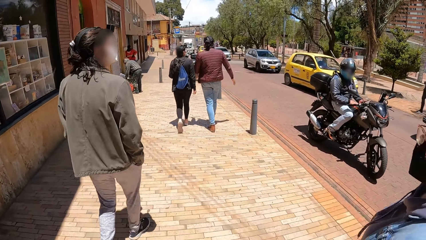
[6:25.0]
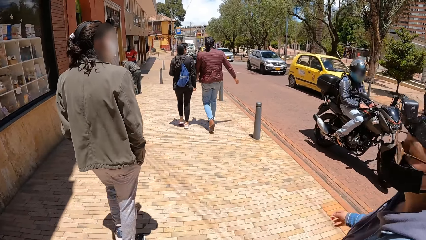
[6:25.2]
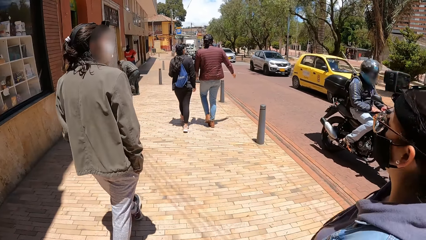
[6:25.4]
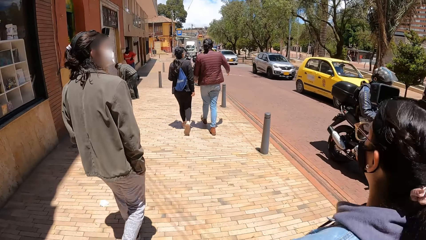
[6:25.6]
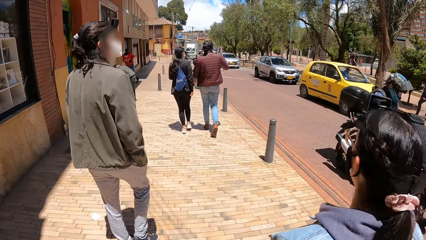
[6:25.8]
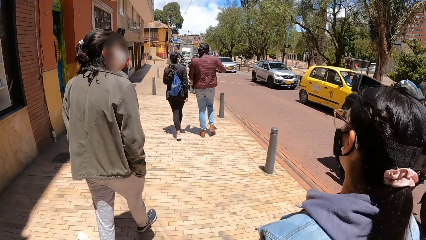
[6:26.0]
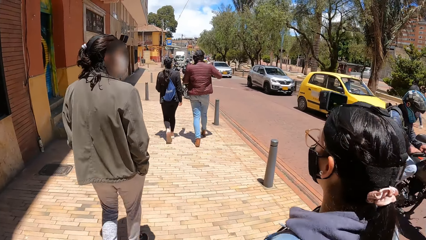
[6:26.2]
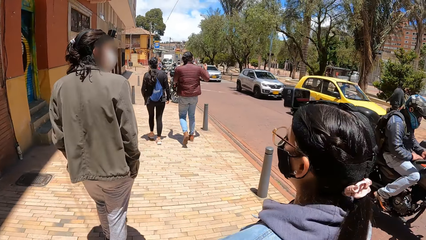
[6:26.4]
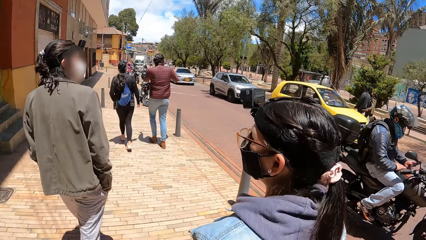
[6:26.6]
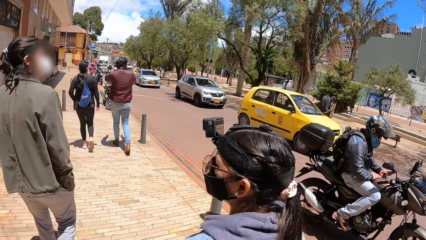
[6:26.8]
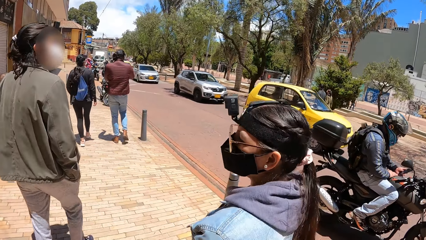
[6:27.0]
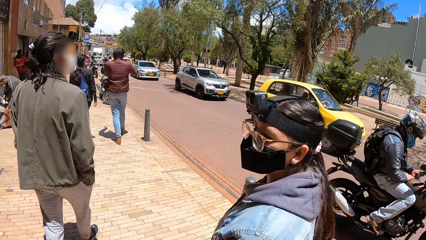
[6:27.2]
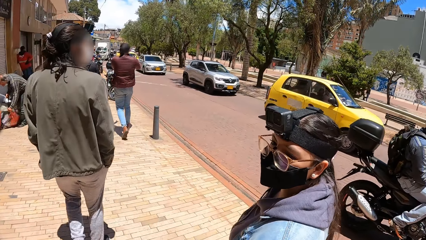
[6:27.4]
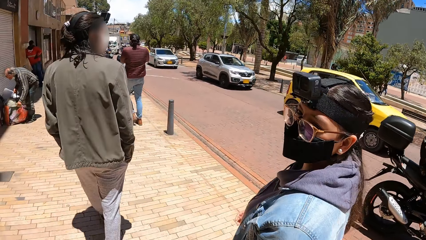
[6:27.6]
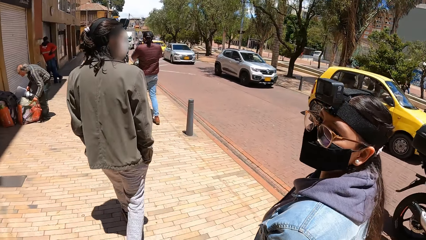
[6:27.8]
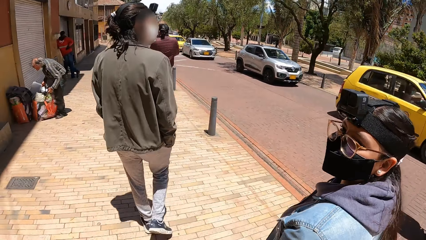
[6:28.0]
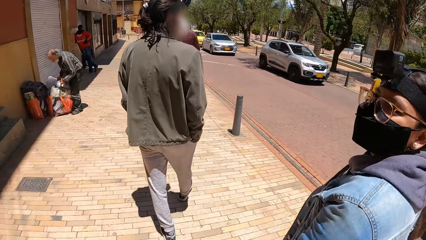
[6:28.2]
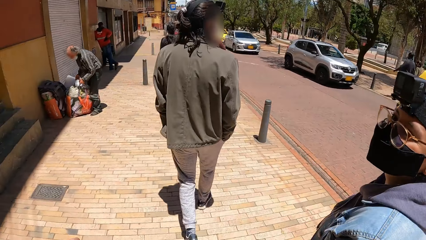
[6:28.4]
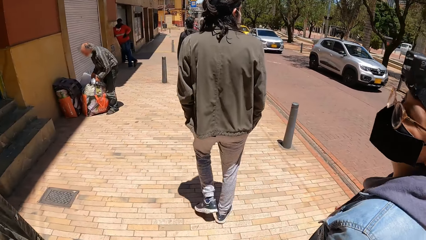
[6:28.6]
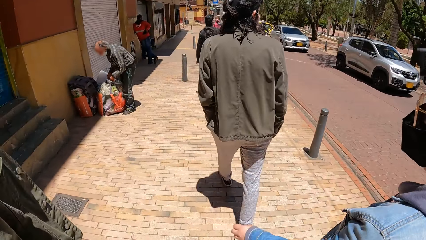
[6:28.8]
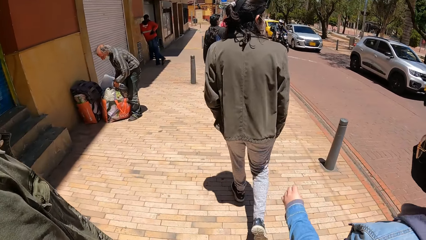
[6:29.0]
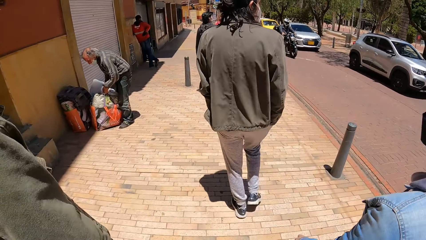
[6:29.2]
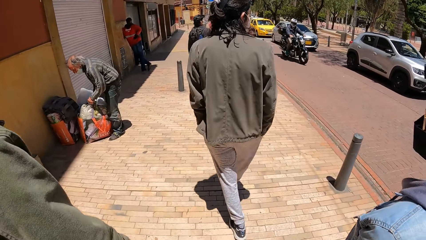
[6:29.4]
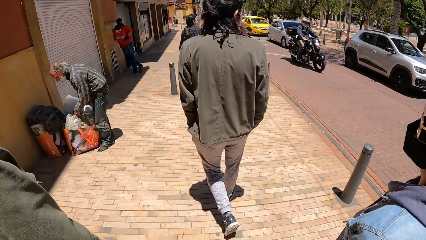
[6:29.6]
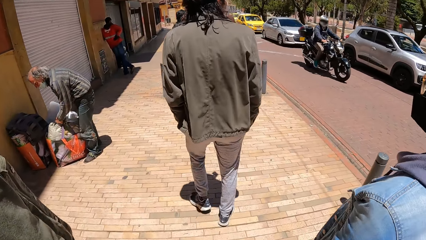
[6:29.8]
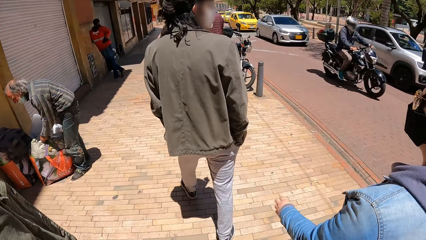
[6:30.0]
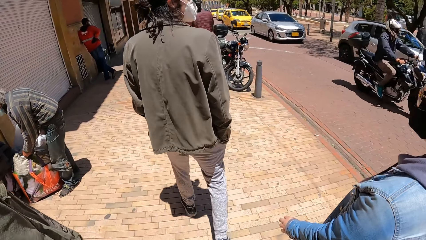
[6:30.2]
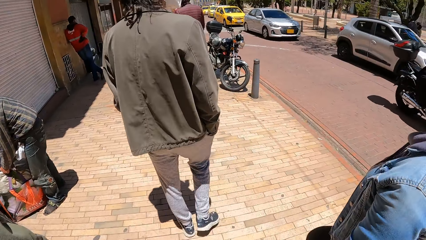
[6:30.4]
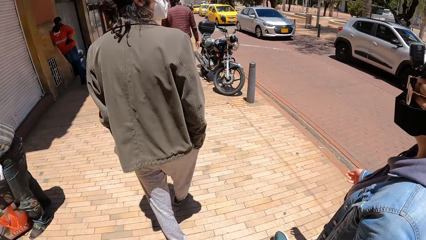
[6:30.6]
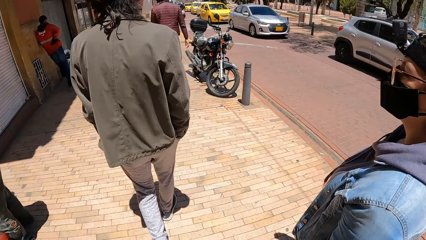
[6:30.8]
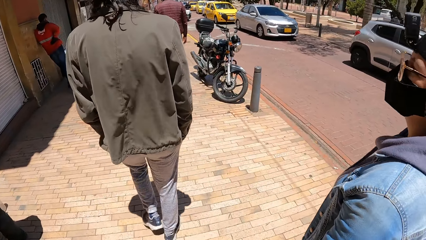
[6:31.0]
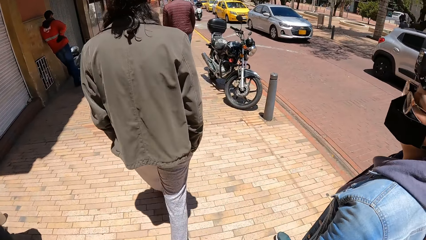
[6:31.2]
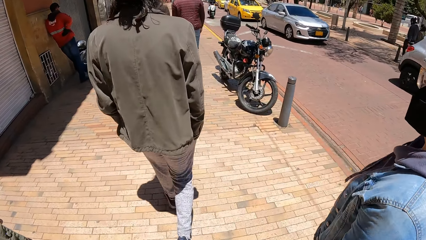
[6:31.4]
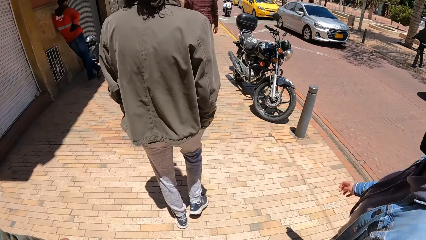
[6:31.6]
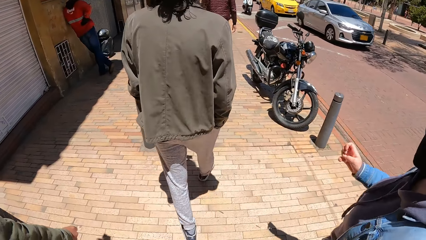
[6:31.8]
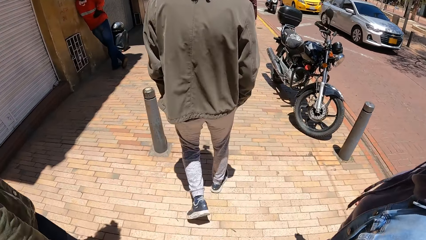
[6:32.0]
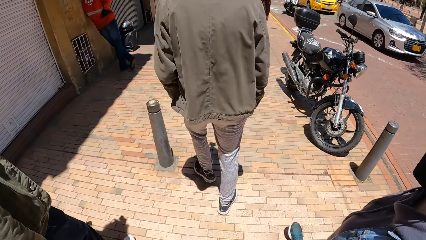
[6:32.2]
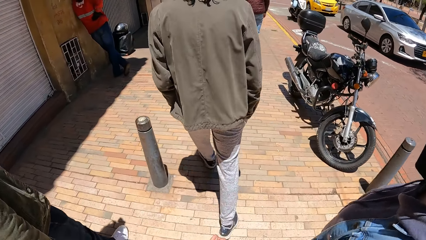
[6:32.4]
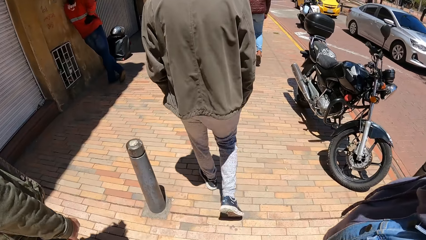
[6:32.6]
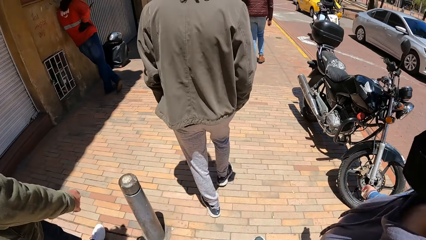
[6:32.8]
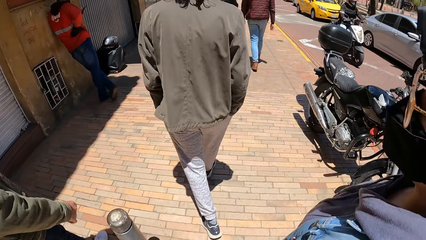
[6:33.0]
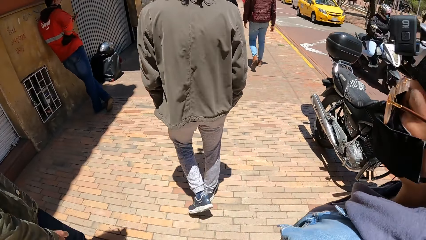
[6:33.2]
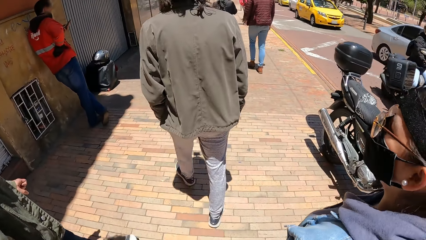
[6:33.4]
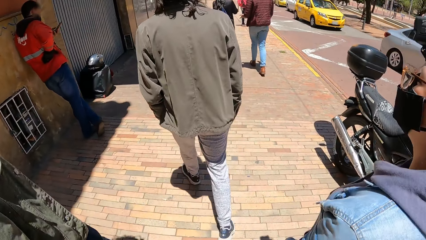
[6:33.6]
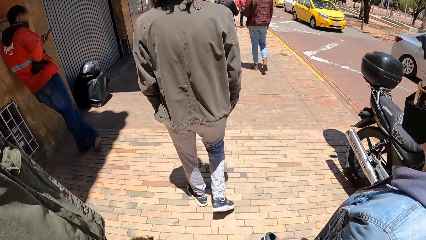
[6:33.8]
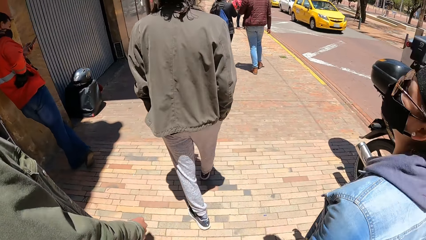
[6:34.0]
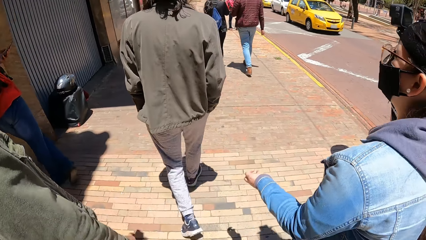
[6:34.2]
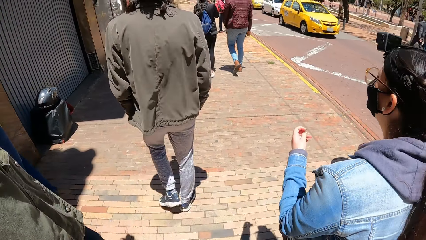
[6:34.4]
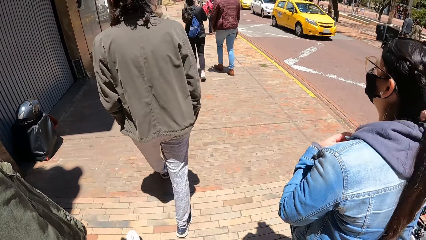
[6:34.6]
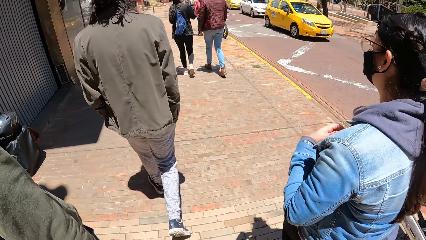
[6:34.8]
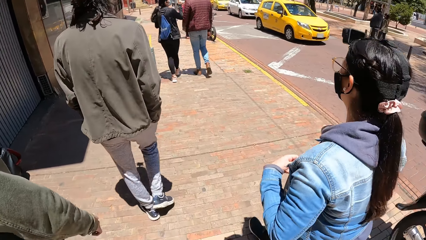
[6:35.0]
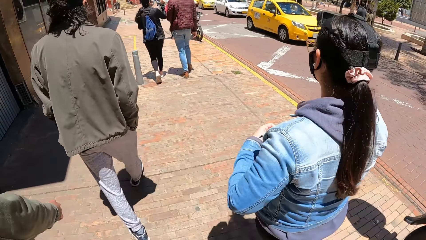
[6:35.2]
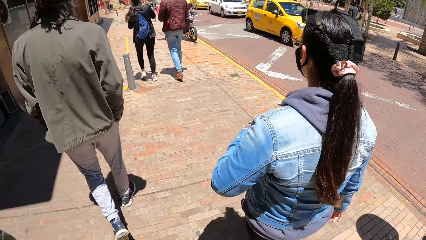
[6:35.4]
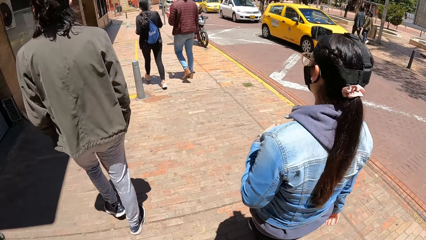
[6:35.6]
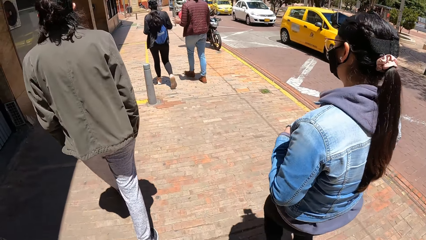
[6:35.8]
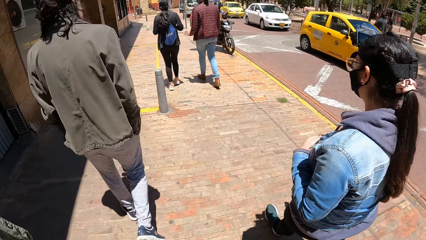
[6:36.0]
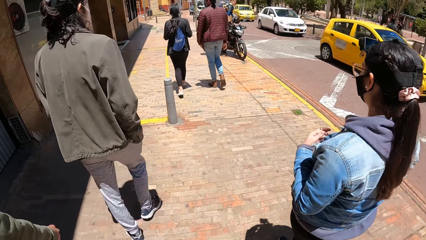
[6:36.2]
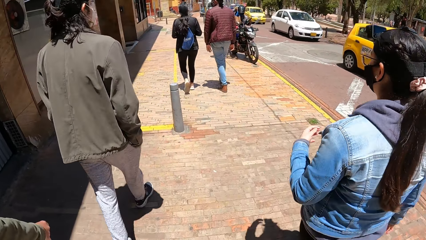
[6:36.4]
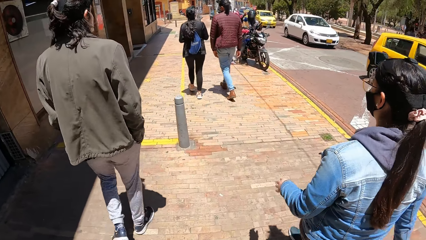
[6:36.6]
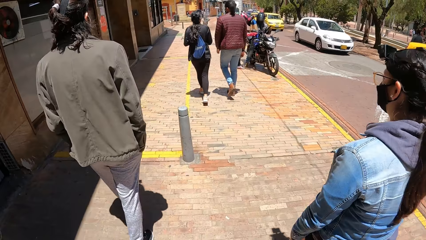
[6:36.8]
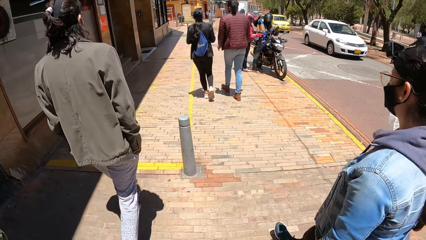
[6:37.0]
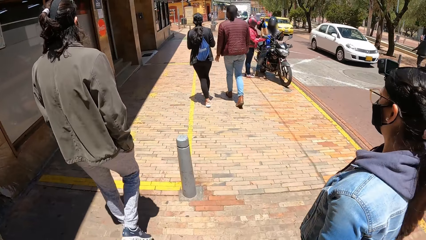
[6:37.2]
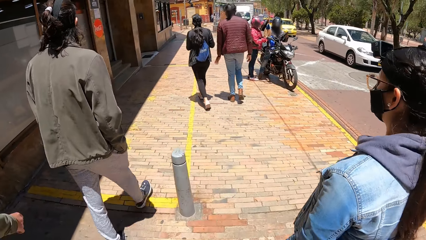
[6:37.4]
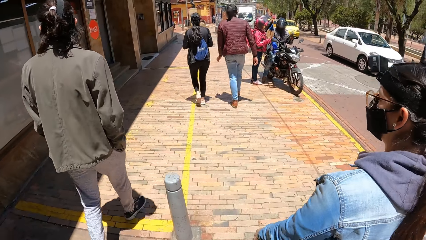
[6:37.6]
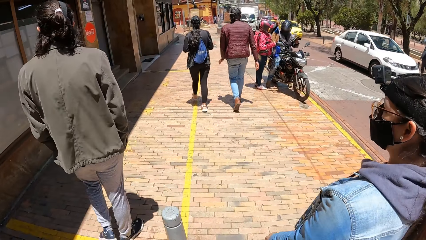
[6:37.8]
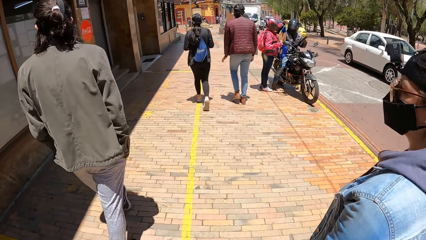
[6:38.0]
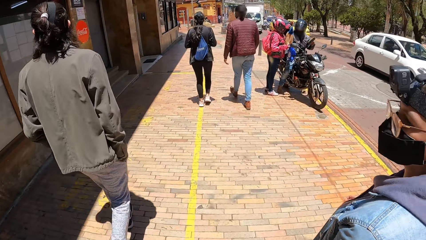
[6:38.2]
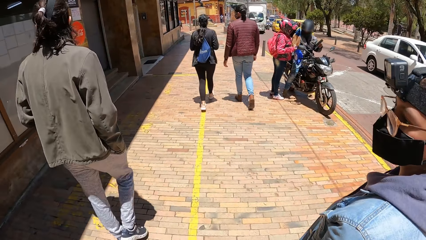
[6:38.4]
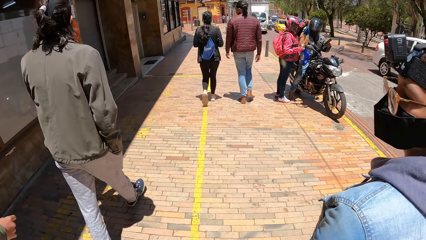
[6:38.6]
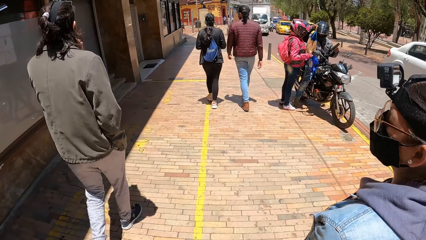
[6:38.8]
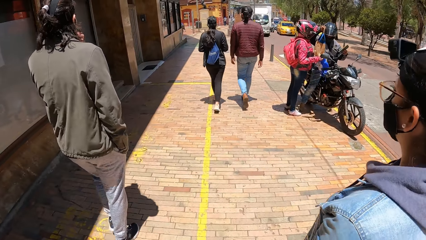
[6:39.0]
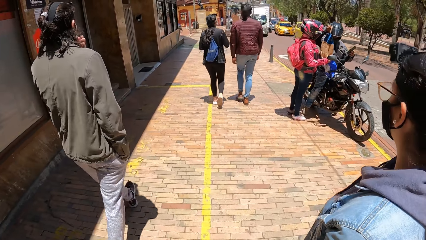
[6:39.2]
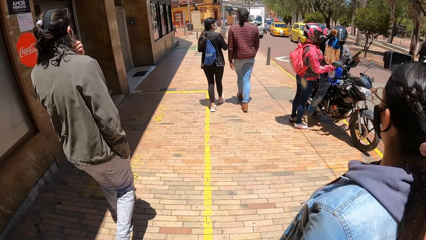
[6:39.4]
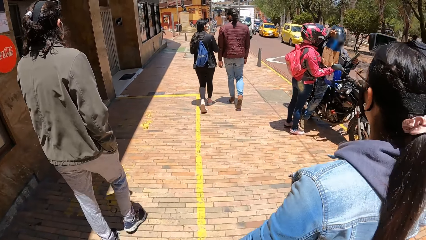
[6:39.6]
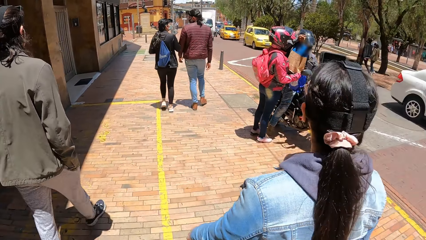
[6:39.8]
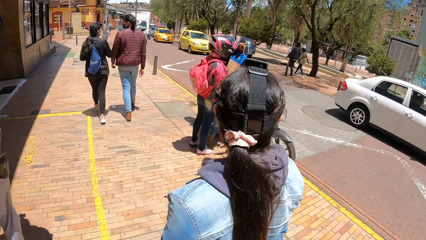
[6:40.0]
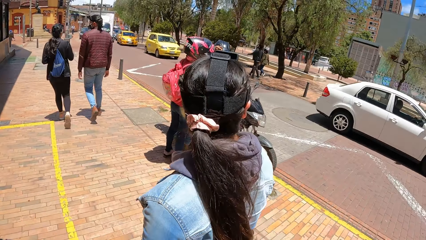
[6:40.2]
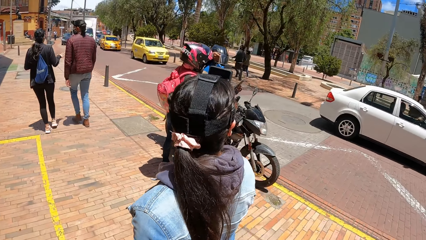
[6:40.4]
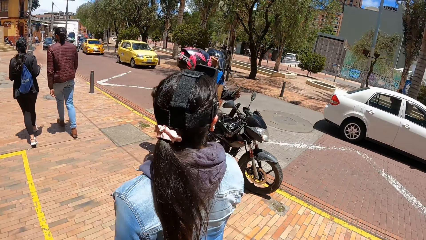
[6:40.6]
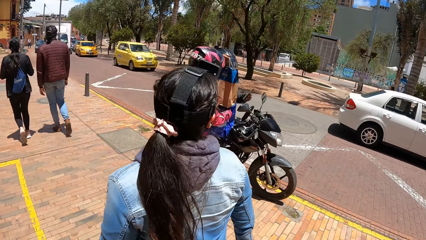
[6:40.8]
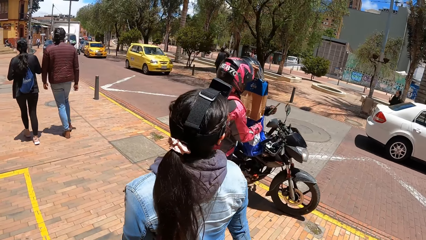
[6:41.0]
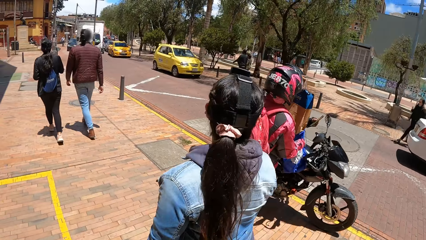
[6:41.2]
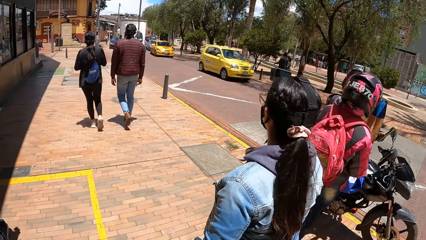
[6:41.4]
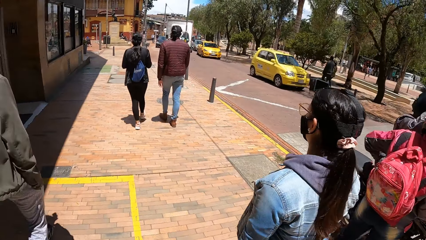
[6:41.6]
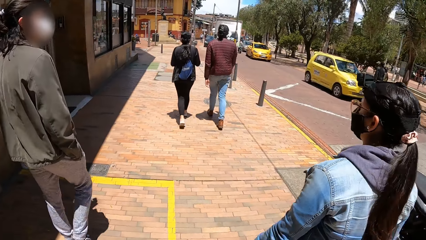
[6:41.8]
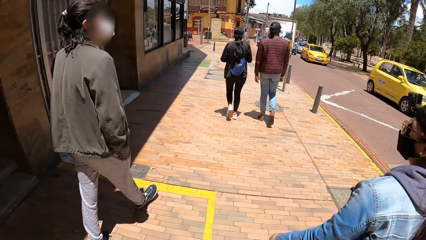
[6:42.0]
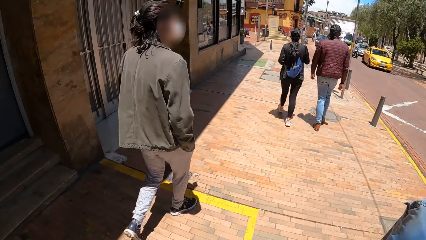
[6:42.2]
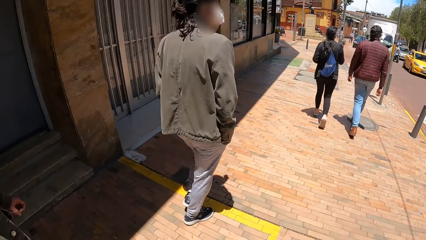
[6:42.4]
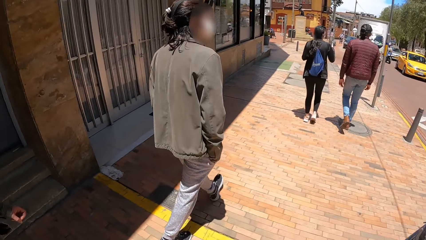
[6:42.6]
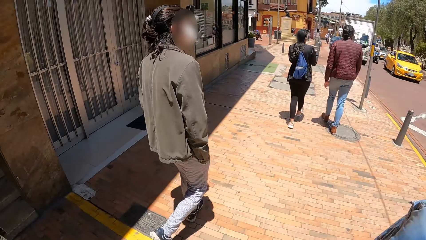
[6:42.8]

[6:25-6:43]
A woman looks around. The camera wearer walks around. The woman raises her left hand and walks around. The camera wearer walks around. They look around. The woman walks around. The camera wearer looks around.
